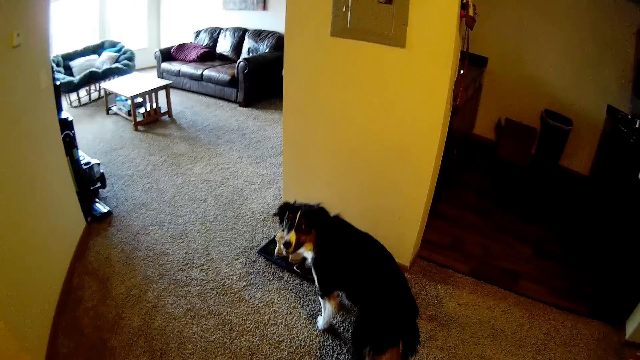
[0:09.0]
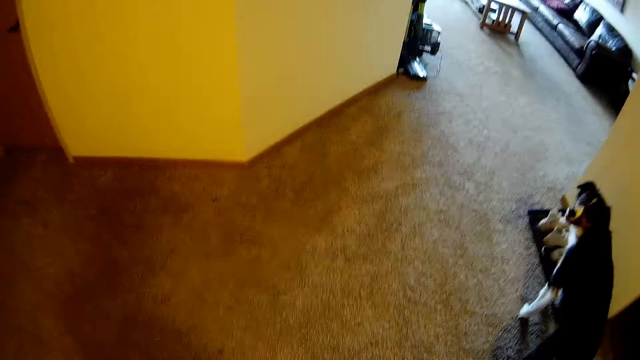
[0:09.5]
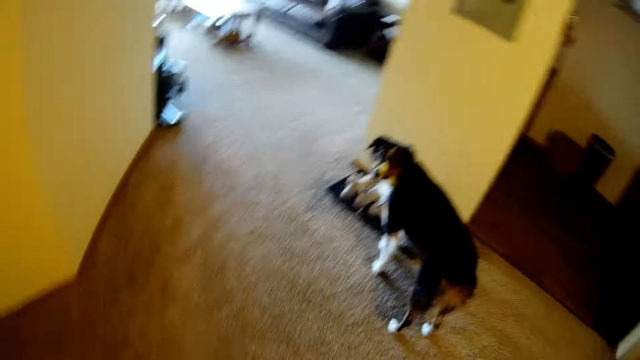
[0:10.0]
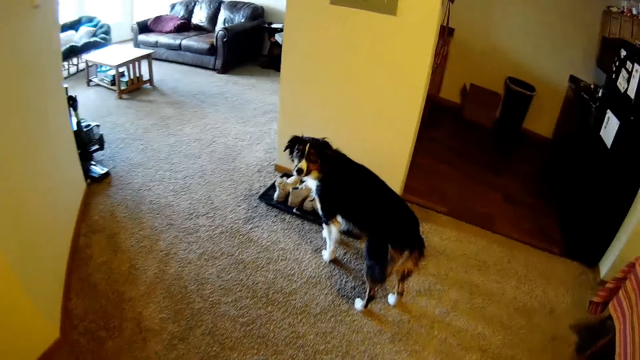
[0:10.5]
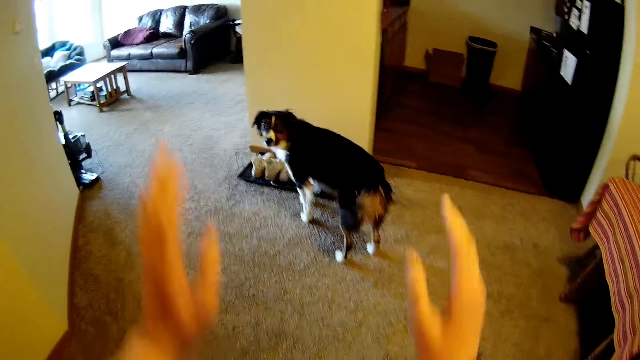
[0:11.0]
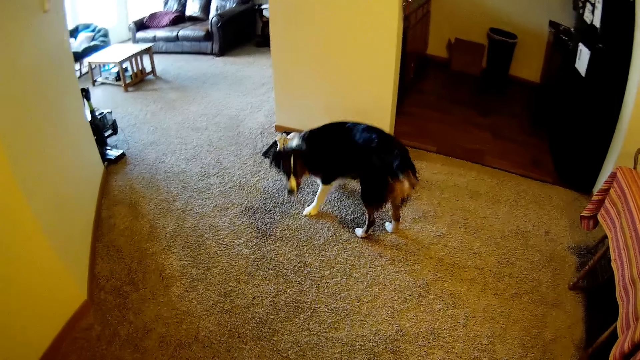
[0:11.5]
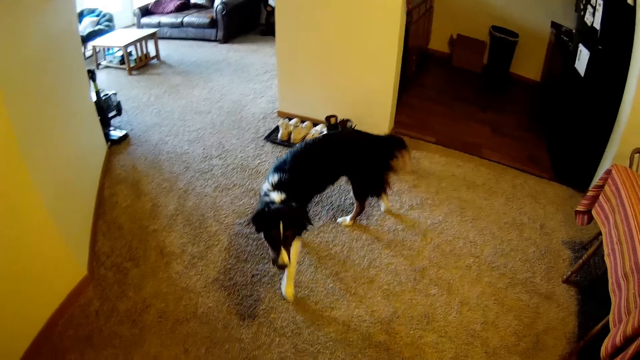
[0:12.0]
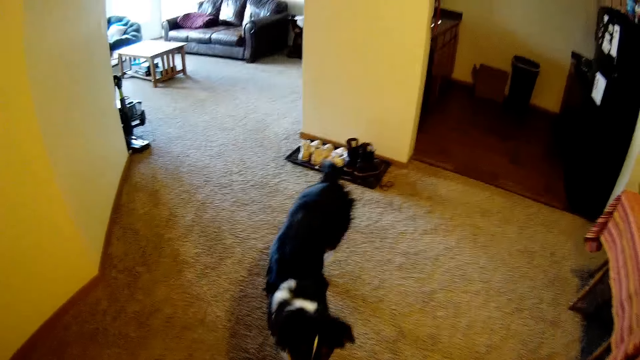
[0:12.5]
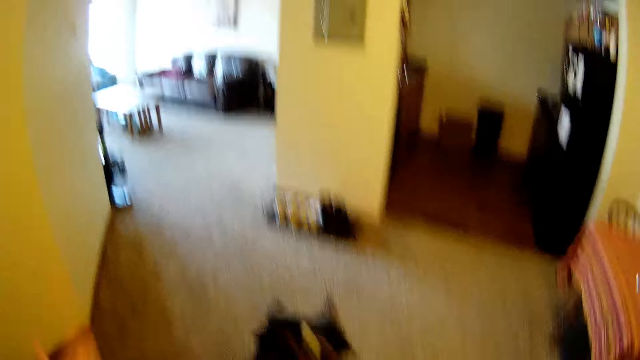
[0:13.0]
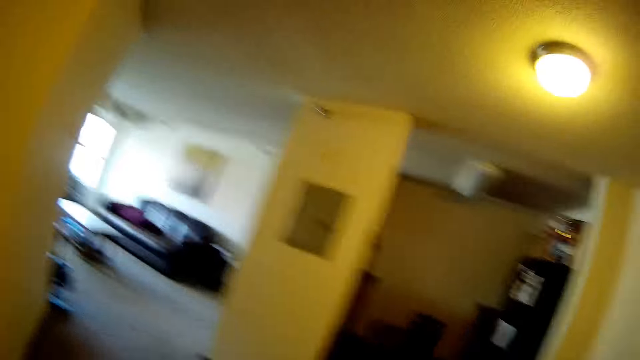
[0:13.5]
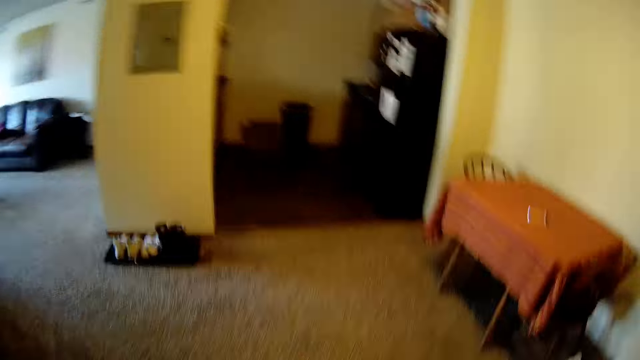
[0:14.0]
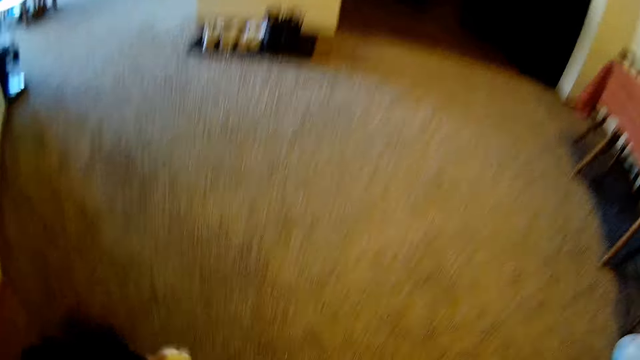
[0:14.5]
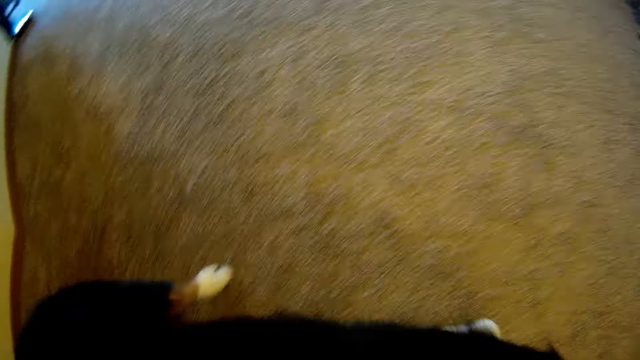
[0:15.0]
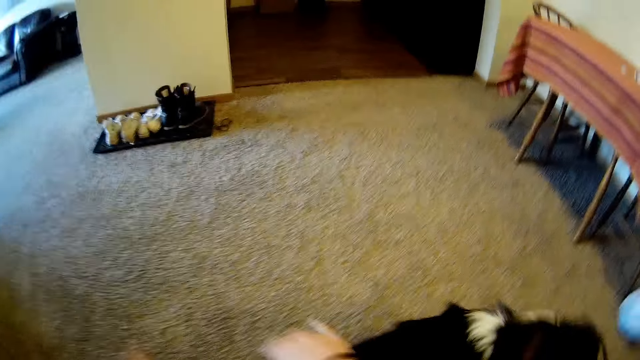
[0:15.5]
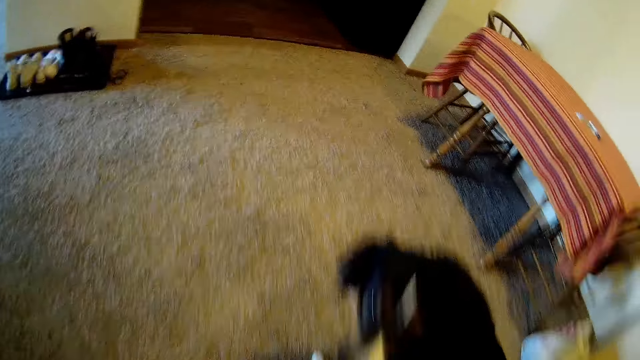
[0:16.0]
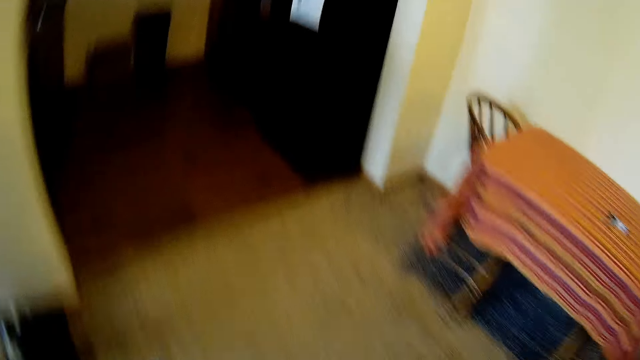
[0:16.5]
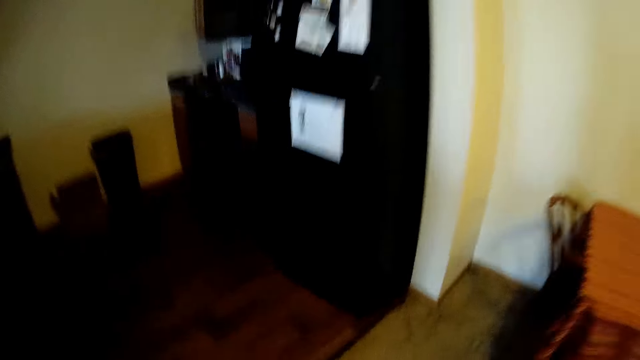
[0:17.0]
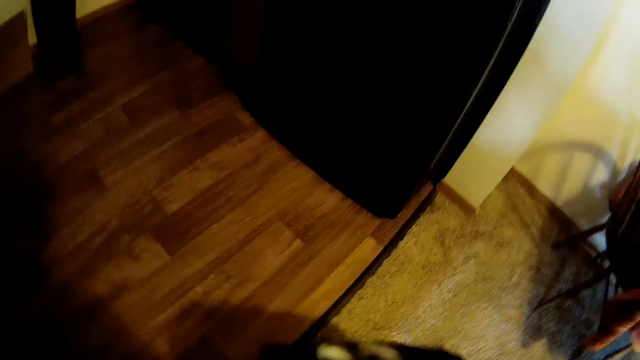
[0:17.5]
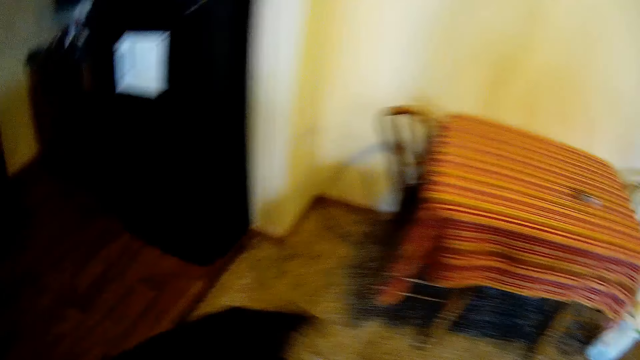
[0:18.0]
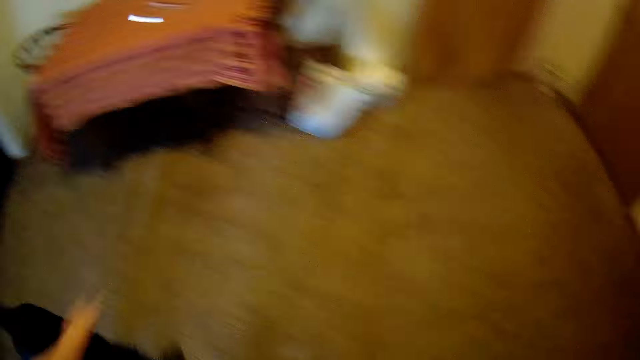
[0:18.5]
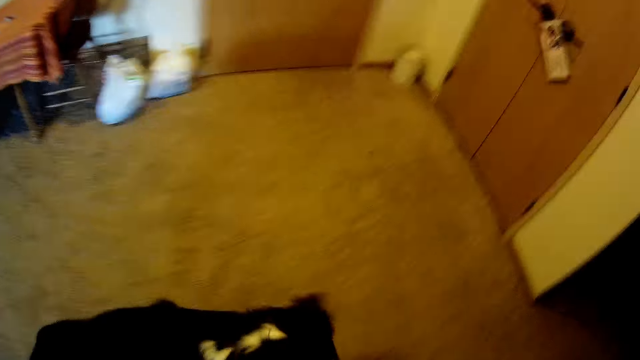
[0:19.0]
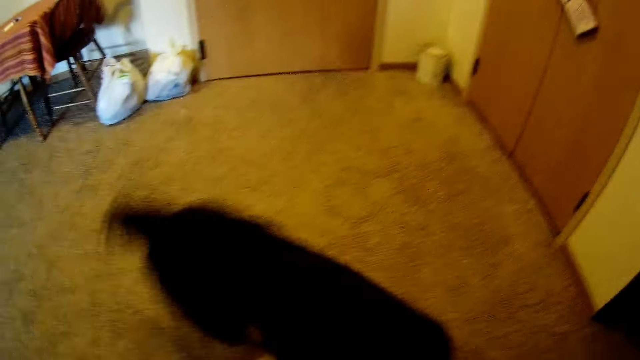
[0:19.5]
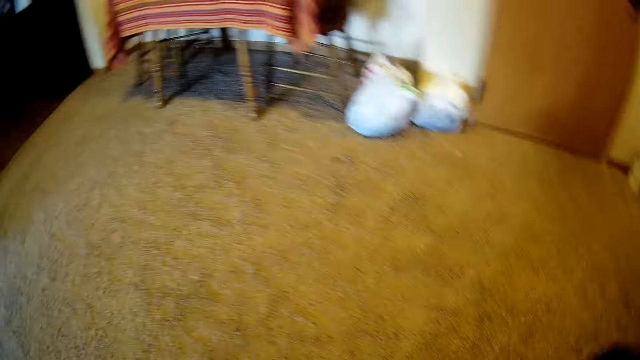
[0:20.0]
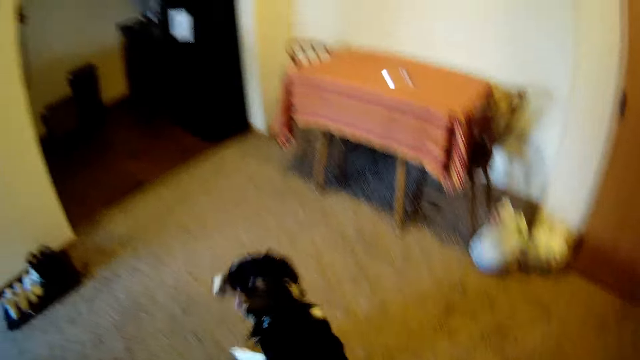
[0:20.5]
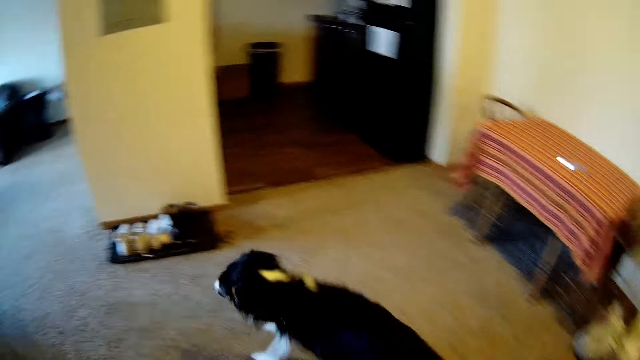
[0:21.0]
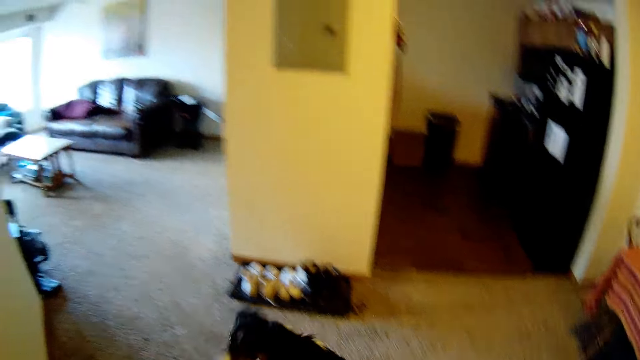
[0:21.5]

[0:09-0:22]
The camera wearer gestures with his hands. He gestures with hands. He wobbles around. He moves his hand. He moves around.

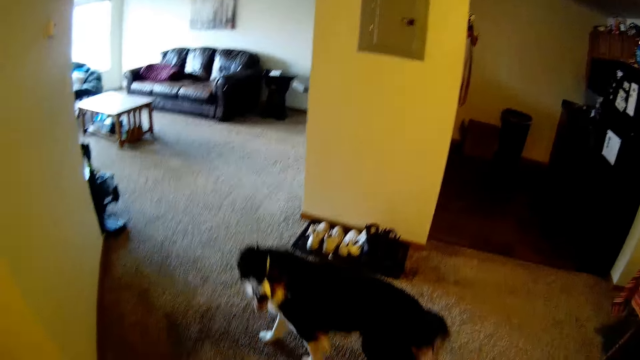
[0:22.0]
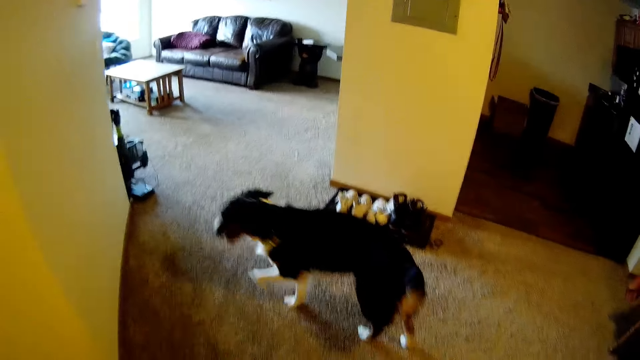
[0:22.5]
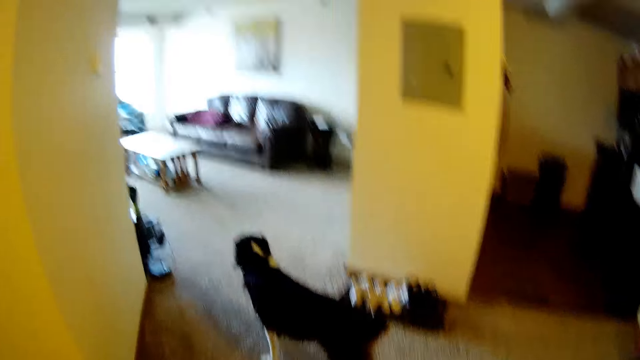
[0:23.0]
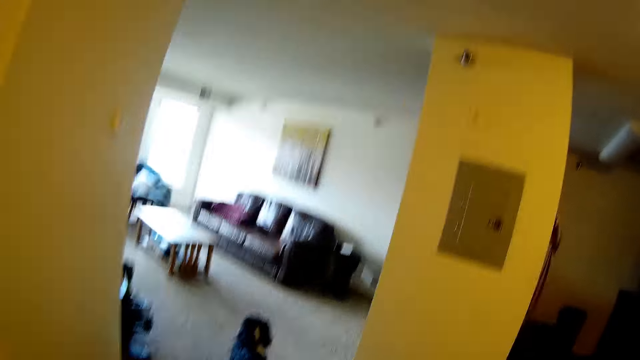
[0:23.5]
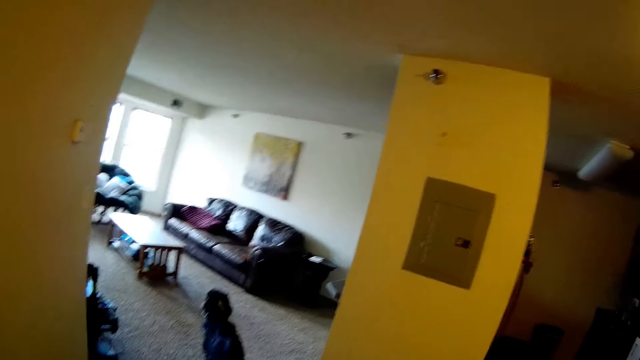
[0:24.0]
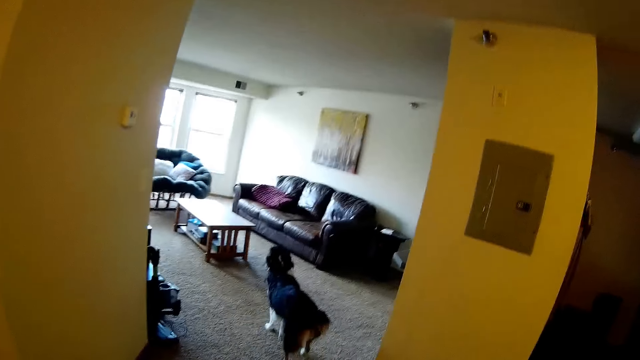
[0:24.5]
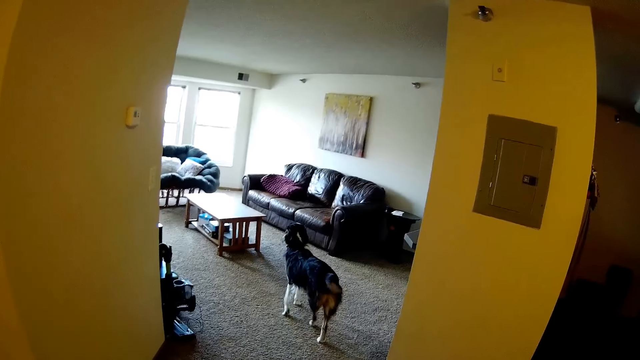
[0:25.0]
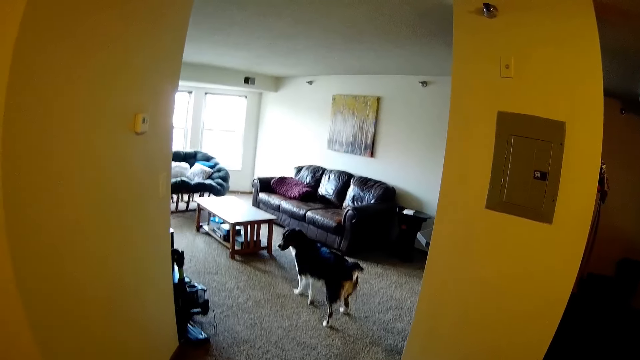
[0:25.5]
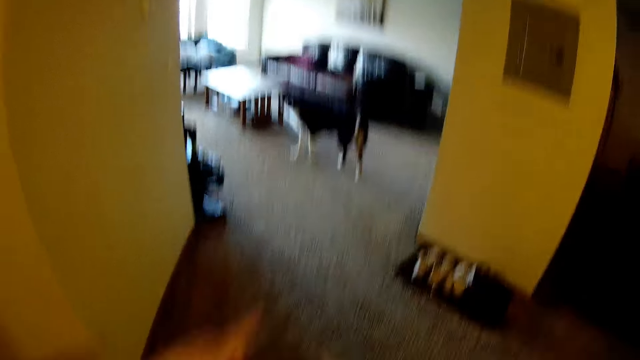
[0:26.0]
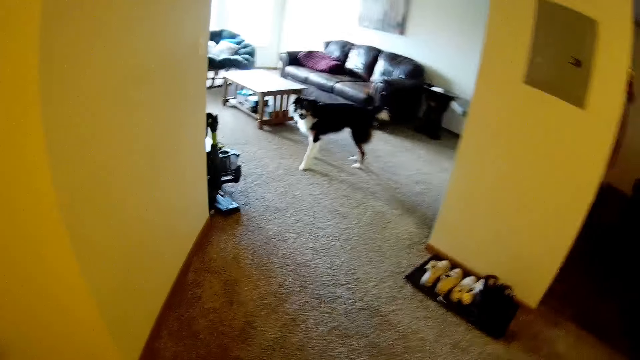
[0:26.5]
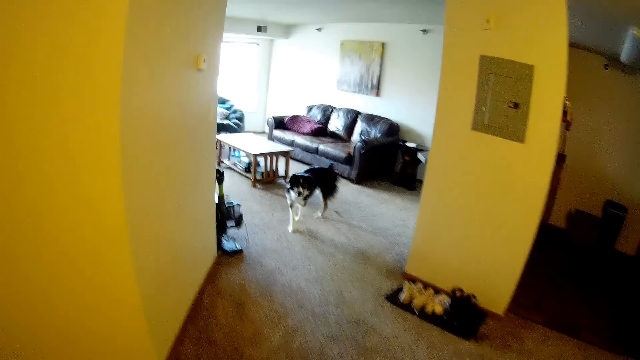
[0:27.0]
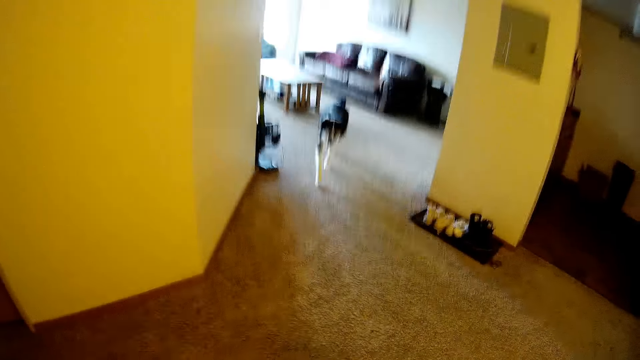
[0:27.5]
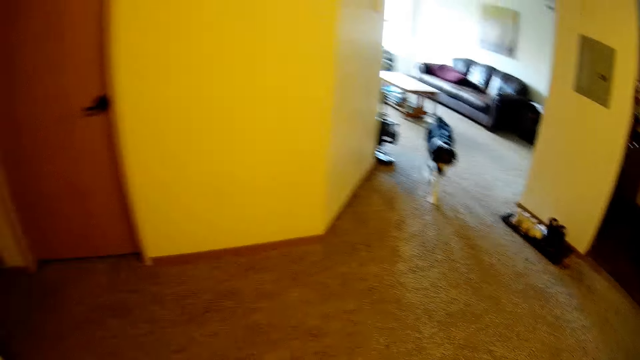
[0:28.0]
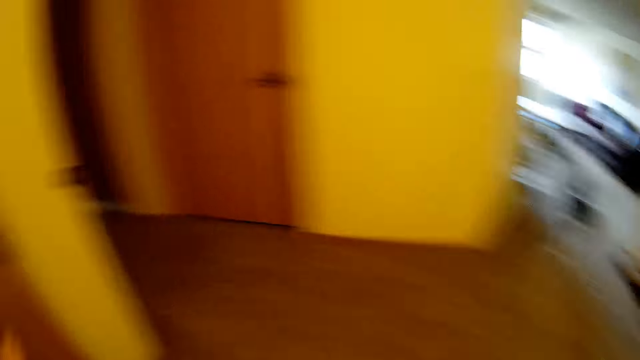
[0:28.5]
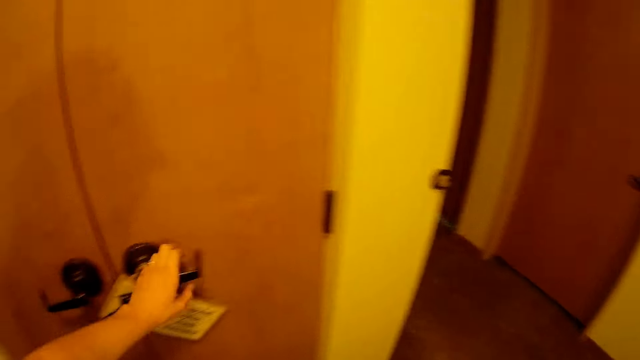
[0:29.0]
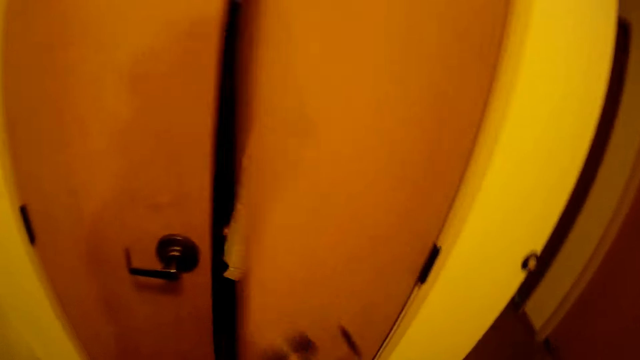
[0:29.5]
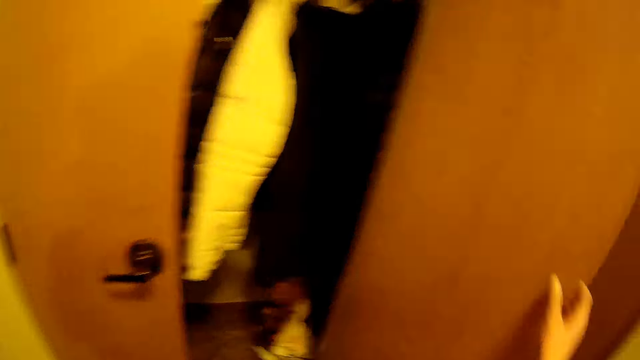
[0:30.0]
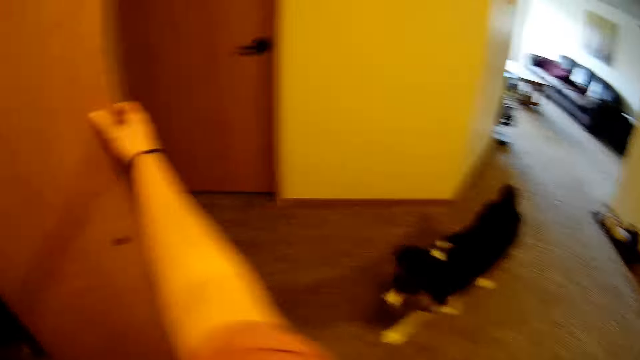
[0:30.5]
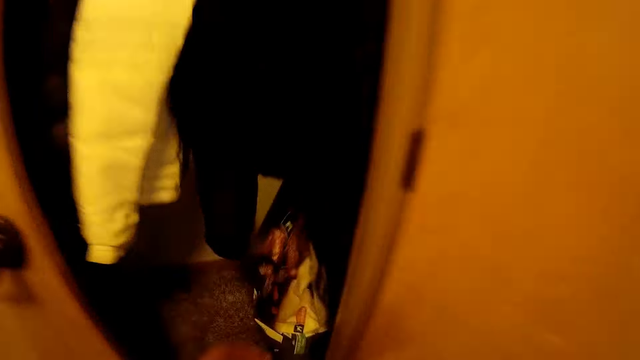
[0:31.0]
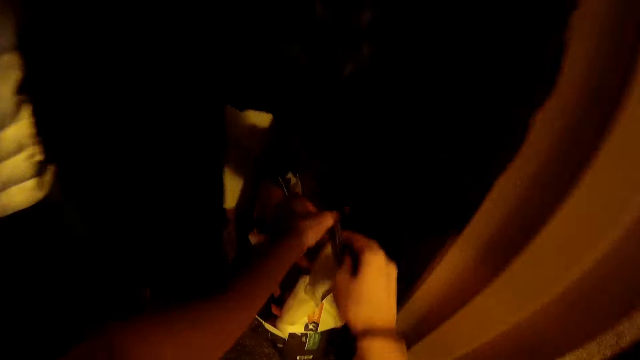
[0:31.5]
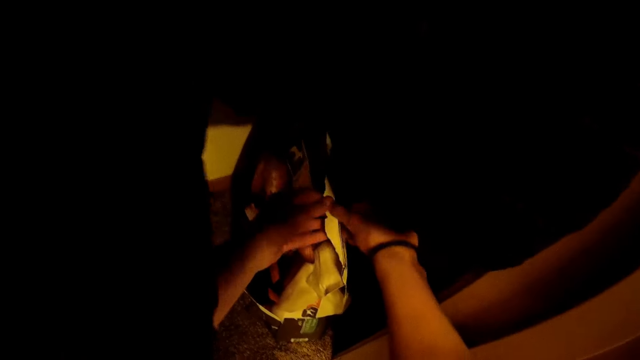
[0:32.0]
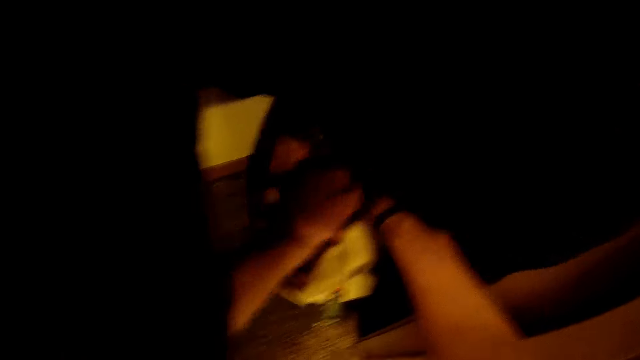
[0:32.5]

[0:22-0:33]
The camera wearer gestures with hands. They move around. They open a wardrobe near the living room. They pick an item from a bag in the wardrobe. They open a packet of dog food.
